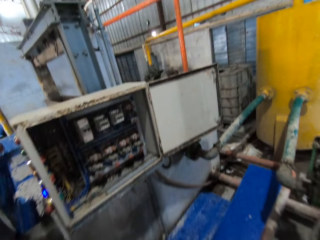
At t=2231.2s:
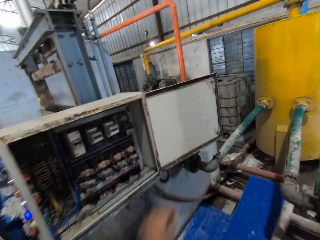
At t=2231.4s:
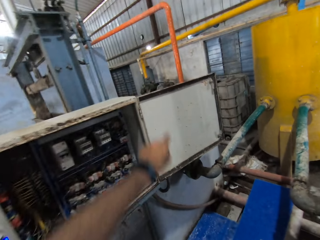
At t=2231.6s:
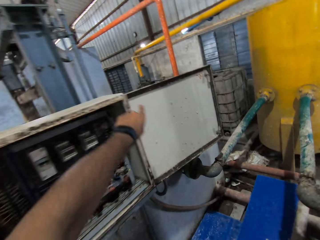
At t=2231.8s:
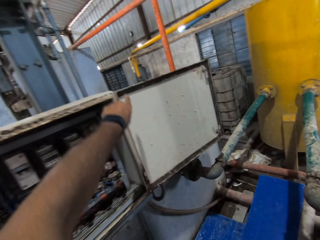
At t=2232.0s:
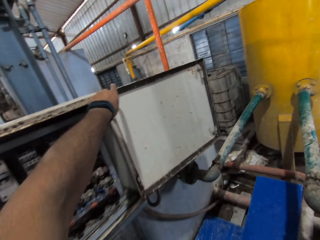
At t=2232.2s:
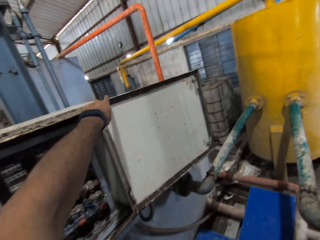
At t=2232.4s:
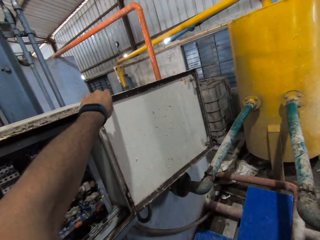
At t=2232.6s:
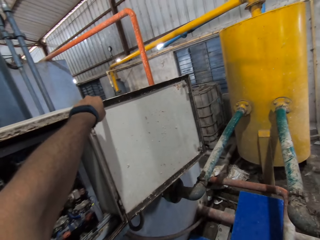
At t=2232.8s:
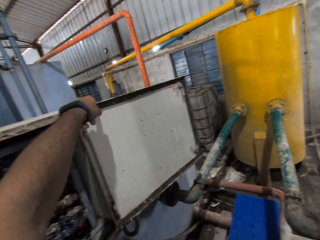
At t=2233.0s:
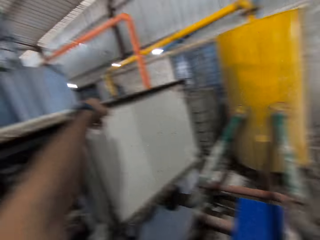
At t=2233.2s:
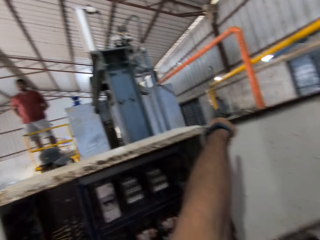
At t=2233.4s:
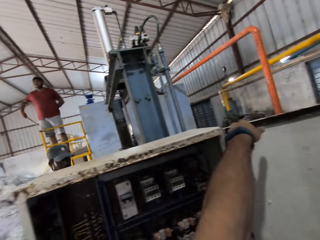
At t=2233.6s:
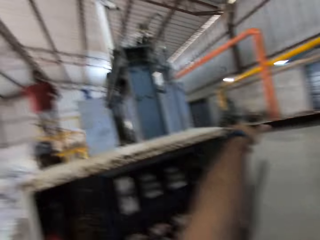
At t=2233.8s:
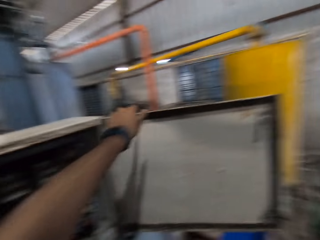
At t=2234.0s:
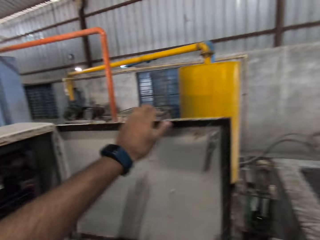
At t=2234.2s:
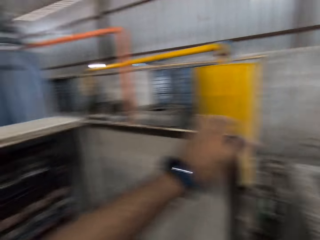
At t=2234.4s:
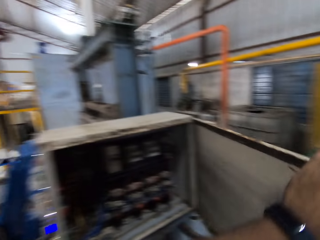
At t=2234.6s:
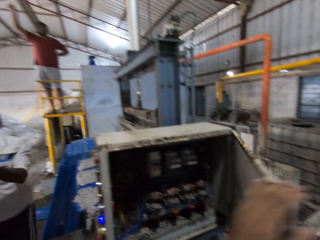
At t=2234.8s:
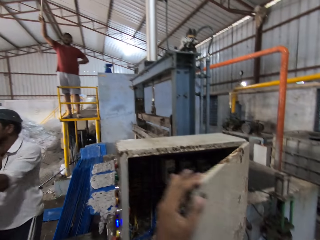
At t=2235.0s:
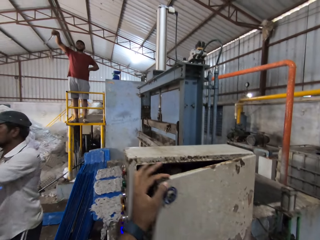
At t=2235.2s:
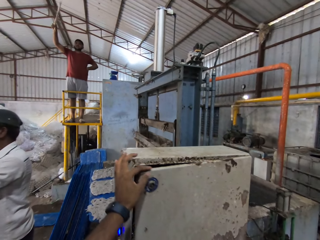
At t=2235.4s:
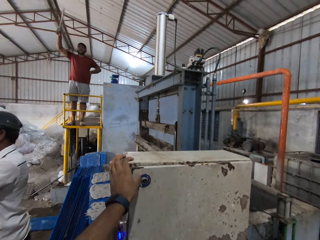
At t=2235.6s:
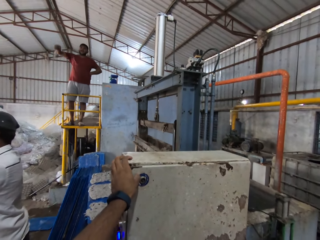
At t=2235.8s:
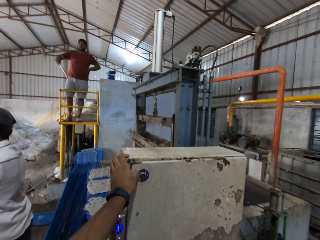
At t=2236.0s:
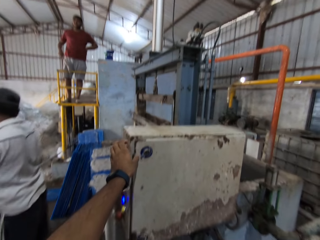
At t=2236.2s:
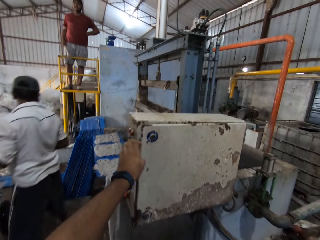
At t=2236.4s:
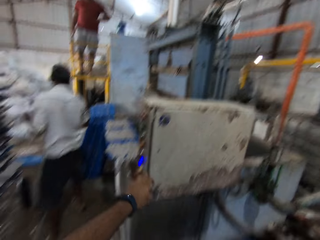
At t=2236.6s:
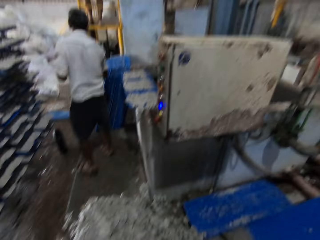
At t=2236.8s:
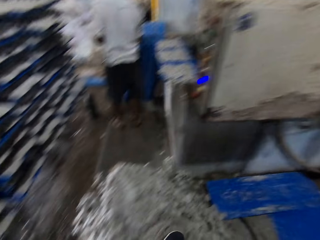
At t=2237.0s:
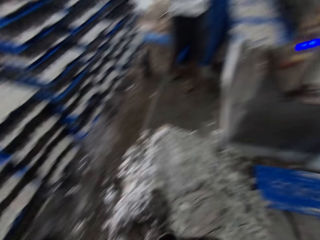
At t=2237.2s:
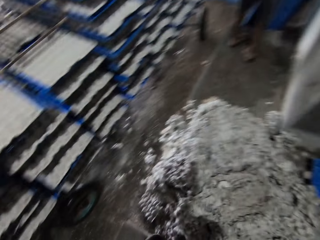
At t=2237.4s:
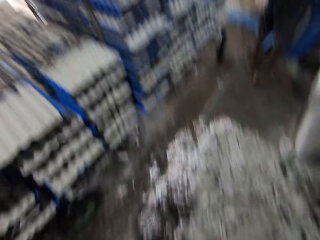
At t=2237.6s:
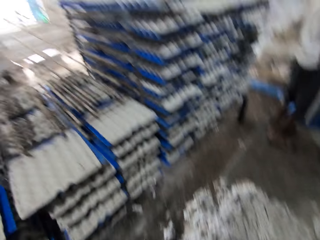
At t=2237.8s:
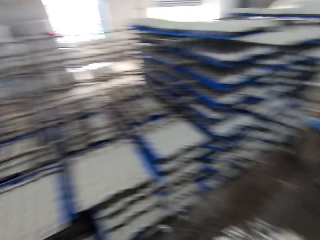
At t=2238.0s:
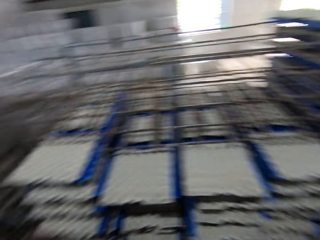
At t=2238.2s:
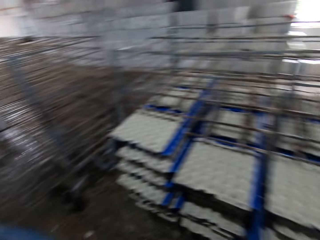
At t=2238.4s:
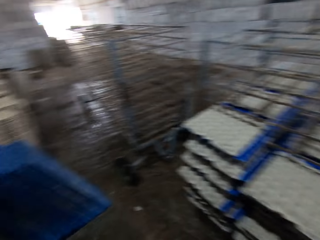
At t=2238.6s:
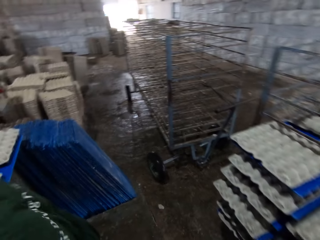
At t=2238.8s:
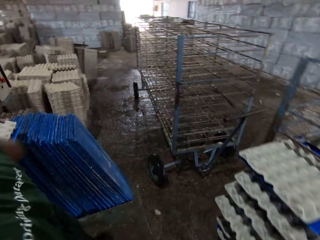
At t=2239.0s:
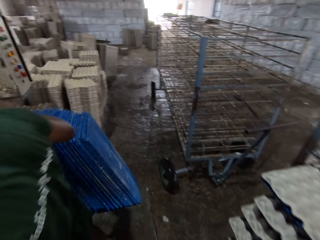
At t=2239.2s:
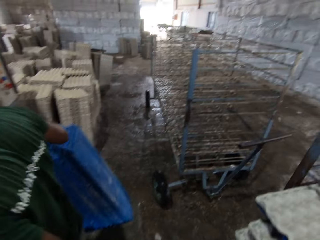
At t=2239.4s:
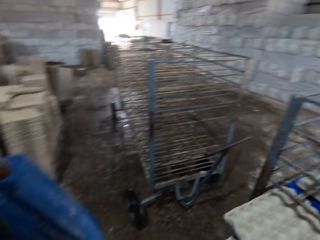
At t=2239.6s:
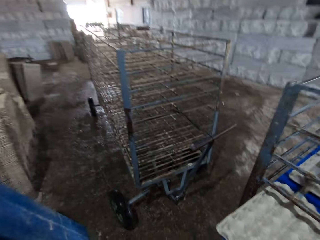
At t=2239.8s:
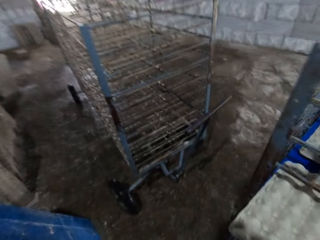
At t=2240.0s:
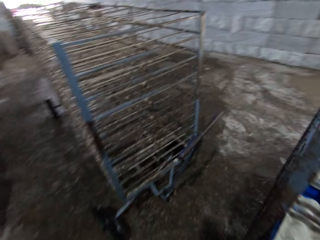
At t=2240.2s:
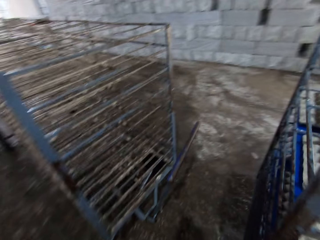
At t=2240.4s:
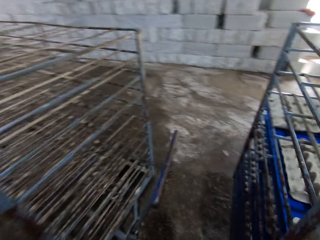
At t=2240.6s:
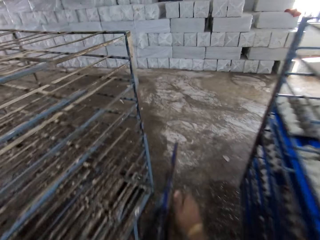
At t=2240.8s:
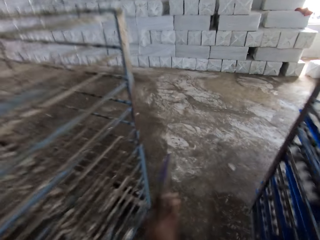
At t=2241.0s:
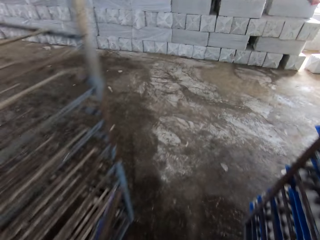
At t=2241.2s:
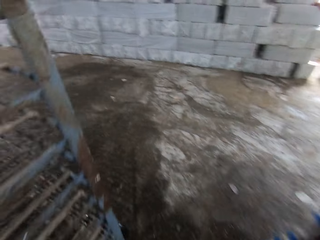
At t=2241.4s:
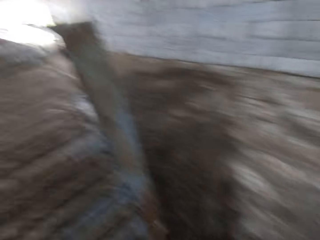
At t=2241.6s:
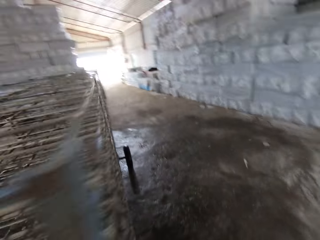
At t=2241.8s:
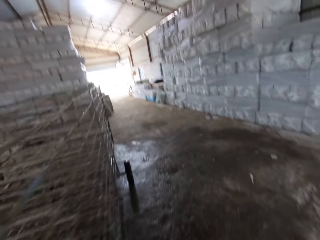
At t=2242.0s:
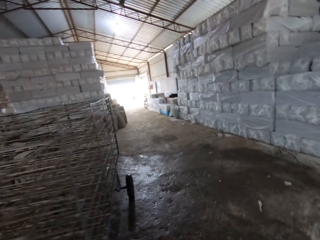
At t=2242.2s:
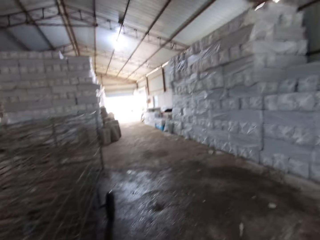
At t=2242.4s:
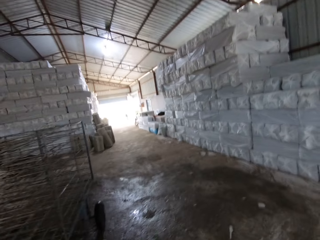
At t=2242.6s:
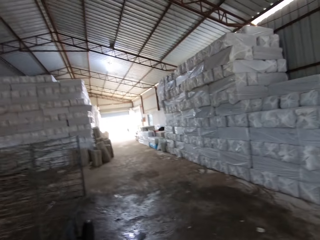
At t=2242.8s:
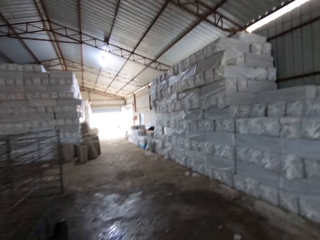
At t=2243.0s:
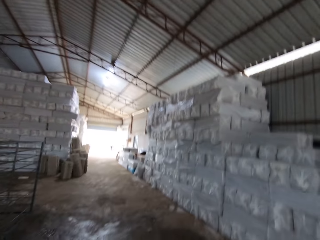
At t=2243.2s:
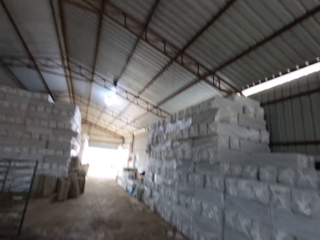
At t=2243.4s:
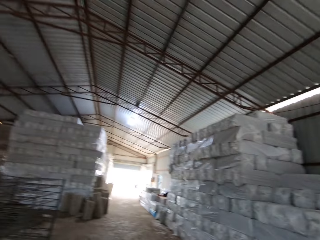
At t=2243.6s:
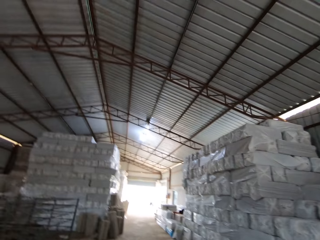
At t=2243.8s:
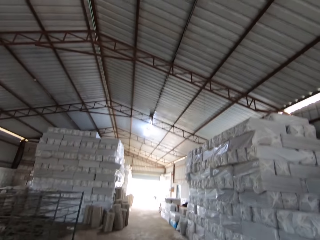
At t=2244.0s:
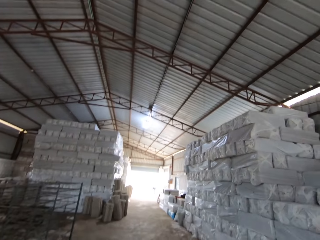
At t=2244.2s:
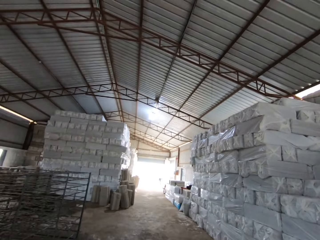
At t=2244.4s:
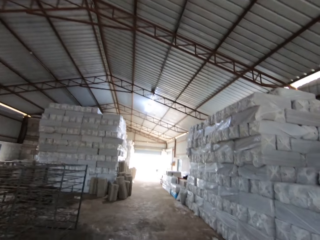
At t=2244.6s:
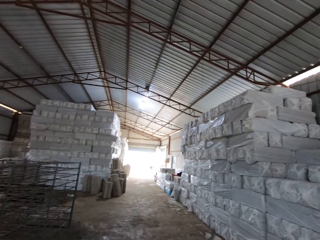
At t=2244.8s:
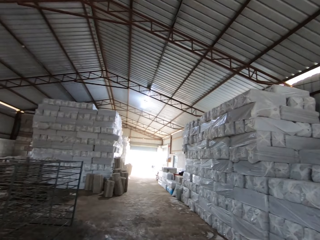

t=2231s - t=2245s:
The camera wearer touches the fuse box cover with his left hand. He closes the fuse box with his left hand. A man waves his right hand. The camera wearer walks away from the fuse box. He closes the shelf. He touches a wheel lever with his right hand.

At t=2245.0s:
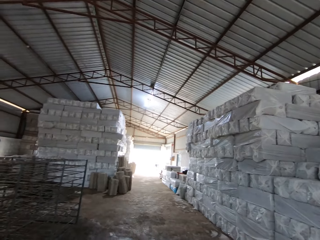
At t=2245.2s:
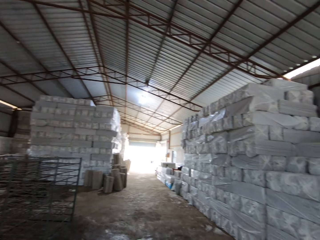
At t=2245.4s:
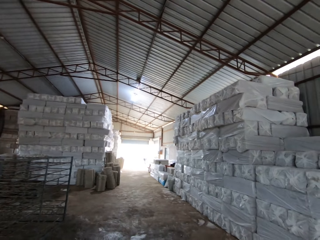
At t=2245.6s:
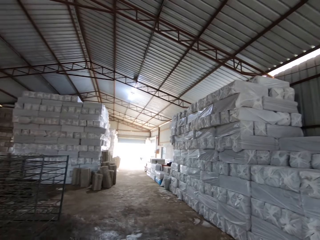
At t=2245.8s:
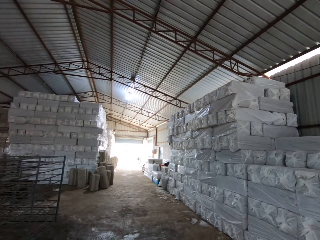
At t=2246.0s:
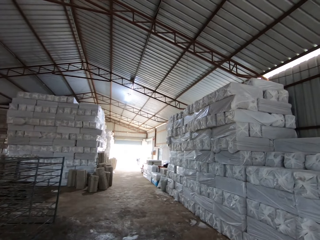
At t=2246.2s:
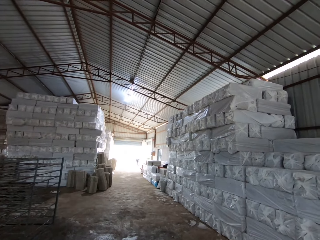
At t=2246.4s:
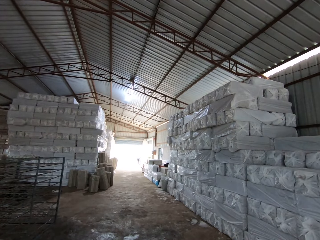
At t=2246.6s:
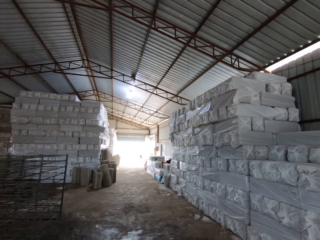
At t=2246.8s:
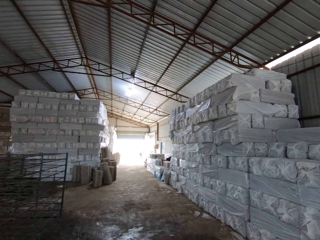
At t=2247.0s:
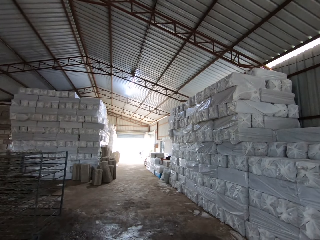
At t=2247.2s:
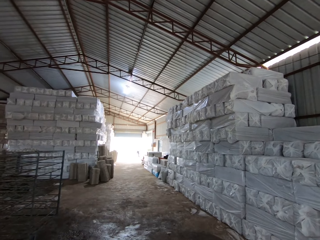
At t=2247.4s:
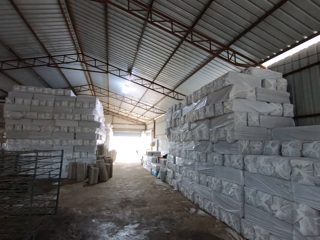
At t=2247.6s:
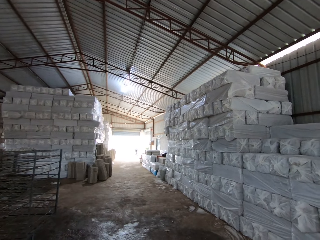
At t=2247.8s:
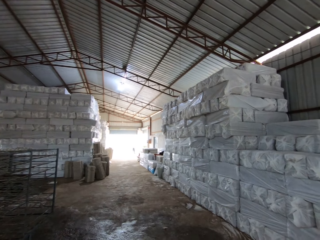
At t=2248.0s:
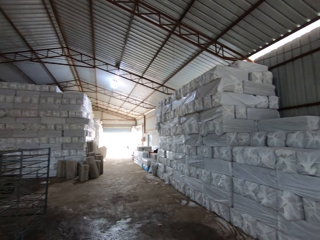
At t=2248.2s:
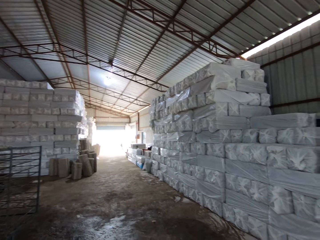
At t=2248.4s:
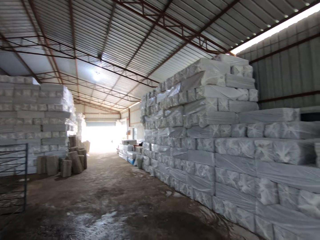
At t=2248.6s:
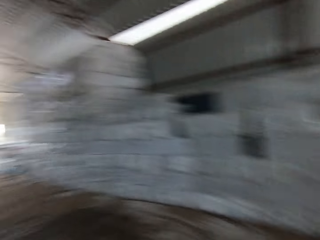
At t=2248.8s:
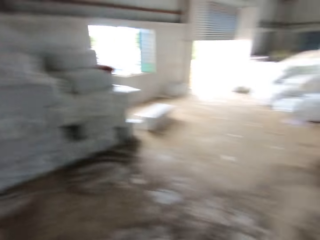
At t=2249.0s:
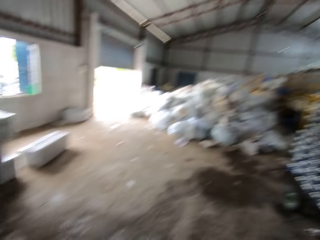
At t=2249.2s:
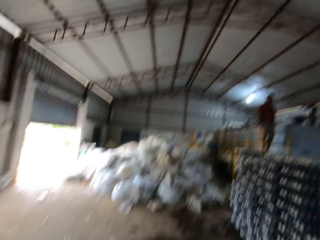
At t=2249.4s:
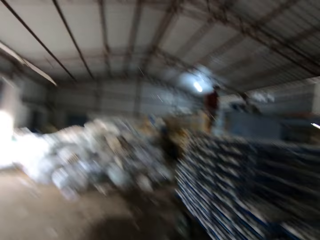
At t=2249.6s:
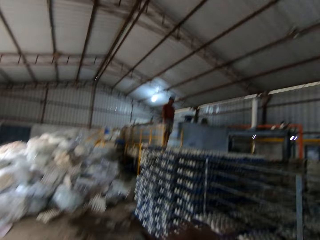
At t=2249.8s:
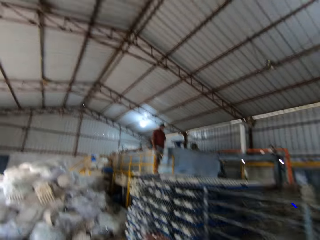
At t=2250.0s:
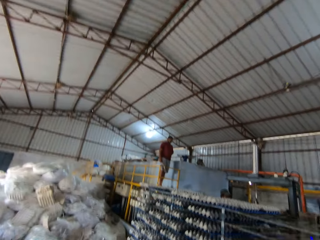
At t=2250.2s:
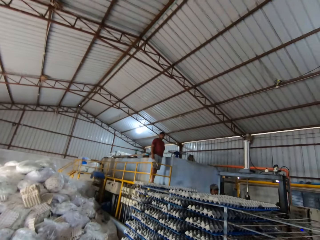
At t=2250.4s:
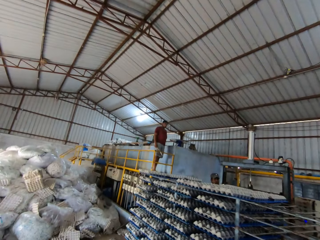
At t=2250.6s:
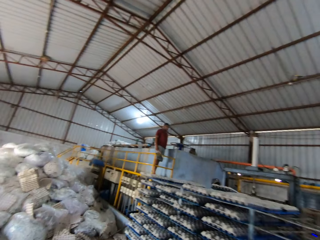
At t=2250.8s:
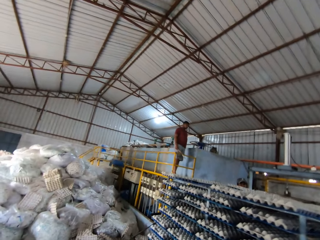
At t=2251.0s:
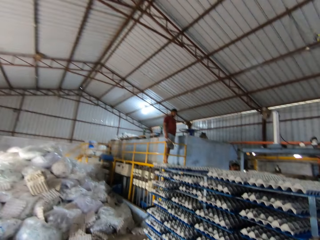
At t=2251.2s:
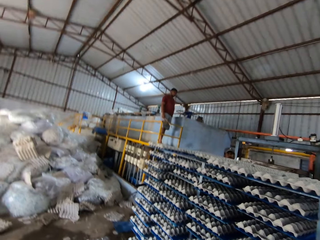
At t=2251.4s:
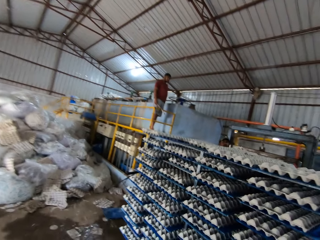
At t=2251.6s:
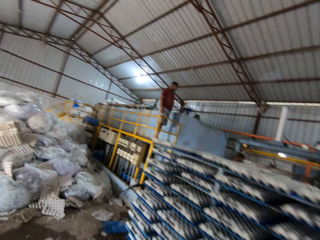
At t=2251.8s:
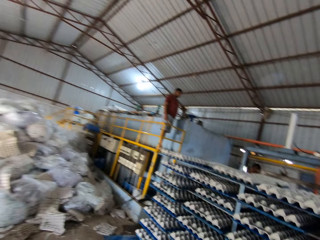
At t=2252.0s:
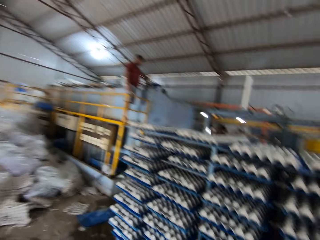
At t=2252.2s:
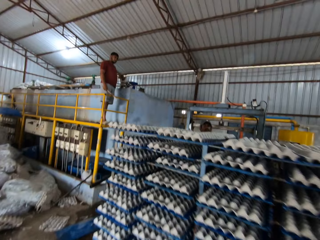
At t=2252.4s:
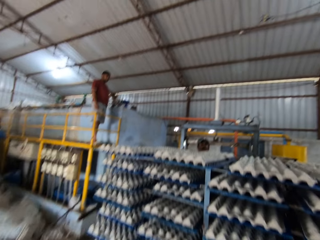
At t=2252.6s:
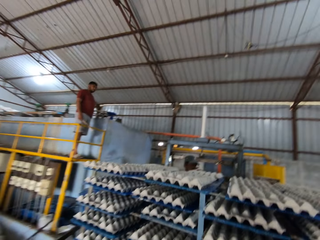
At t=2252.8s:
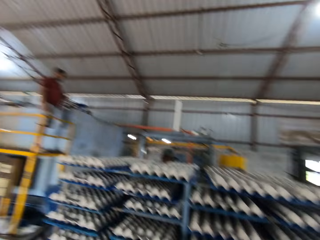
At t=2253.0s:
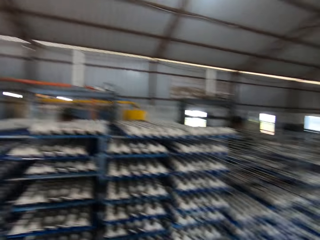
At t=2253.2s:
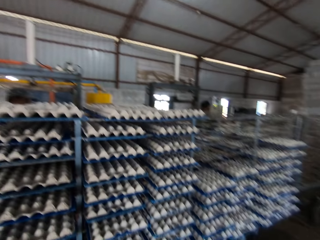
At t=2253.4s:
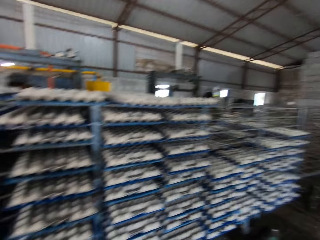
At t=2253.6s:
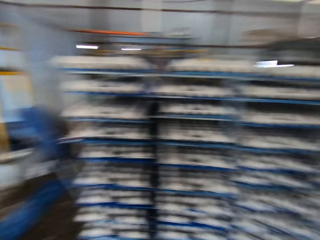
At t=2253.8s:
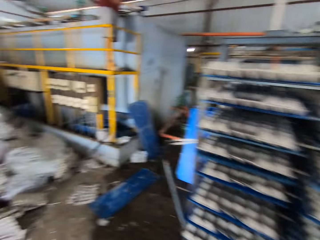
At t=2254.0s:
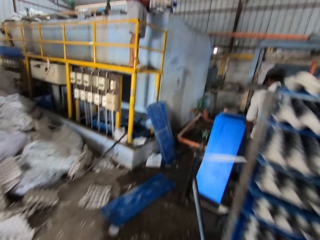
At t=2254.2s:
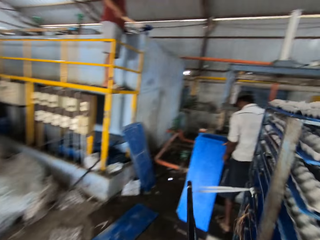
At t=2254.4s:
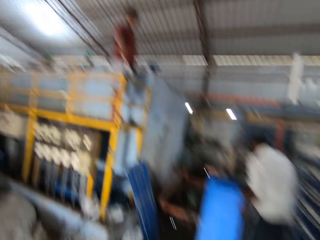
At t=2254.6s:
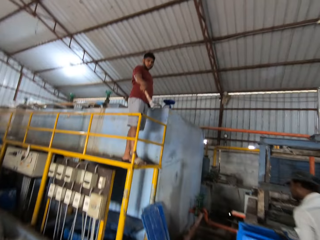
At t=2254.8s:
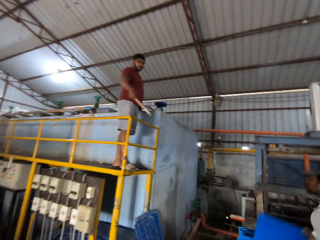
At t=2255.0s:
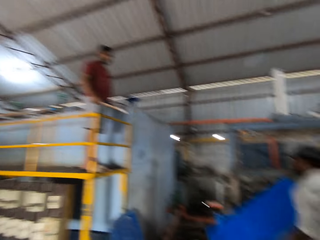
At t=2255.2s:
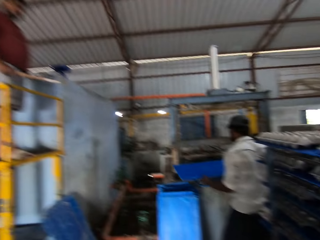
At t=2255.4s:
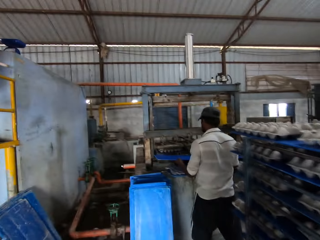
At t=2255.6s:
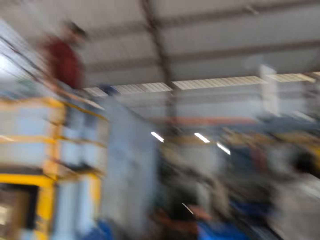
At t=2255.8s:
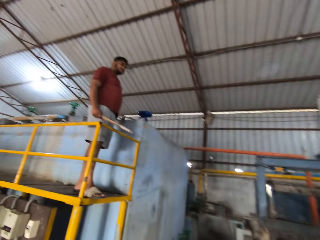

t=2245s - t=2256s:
The camera wearer walks towards the man.
